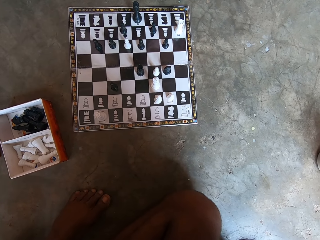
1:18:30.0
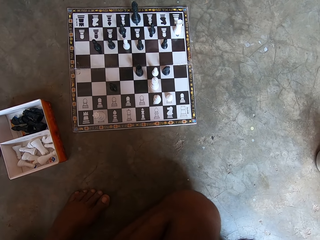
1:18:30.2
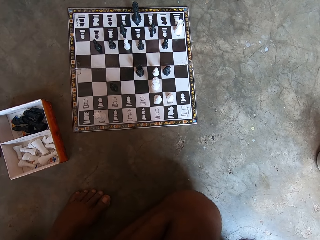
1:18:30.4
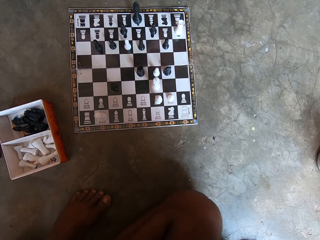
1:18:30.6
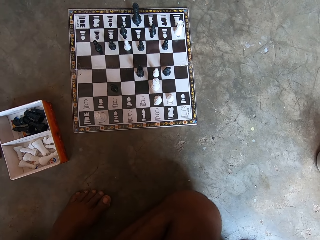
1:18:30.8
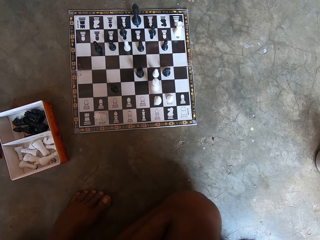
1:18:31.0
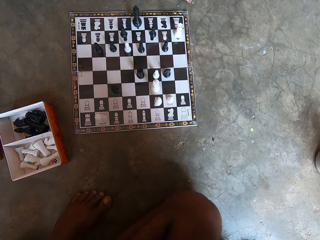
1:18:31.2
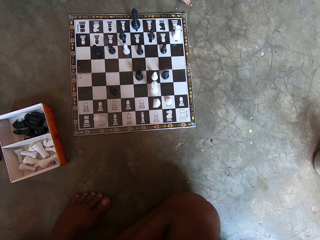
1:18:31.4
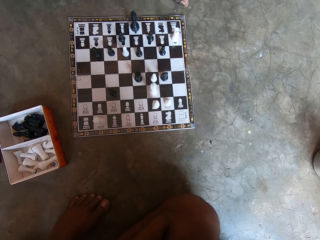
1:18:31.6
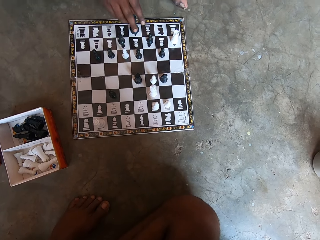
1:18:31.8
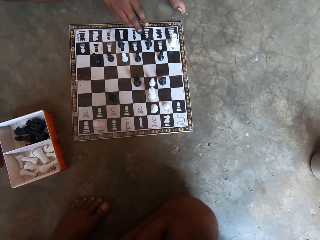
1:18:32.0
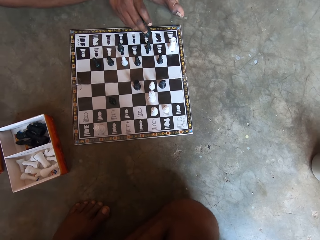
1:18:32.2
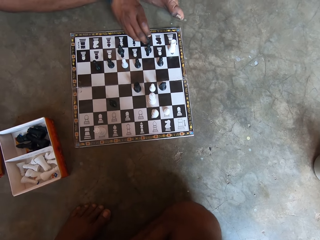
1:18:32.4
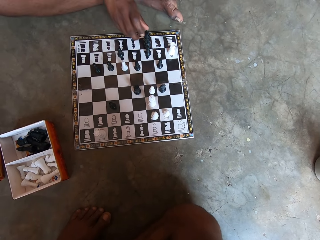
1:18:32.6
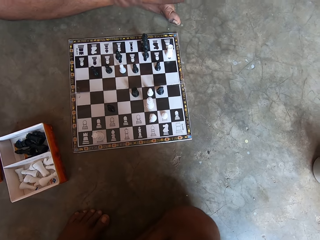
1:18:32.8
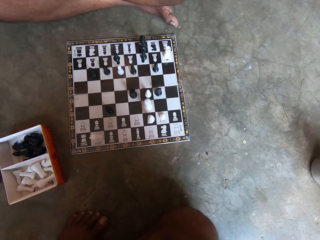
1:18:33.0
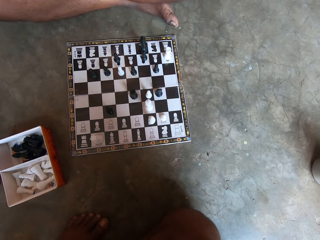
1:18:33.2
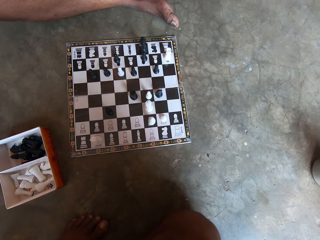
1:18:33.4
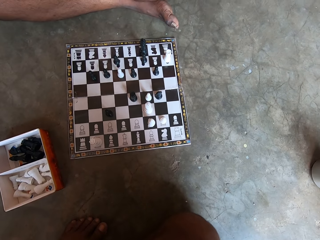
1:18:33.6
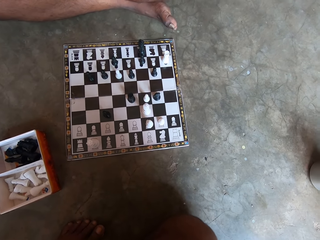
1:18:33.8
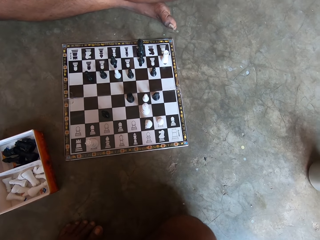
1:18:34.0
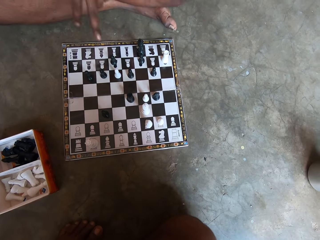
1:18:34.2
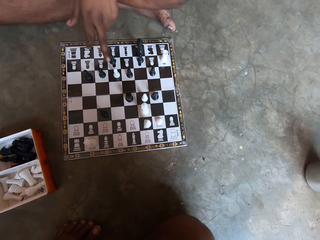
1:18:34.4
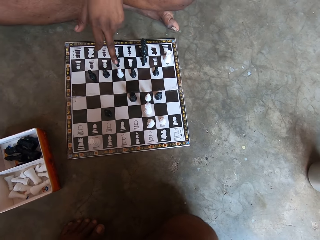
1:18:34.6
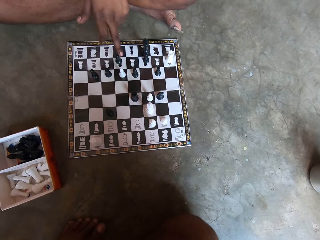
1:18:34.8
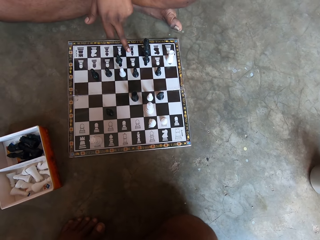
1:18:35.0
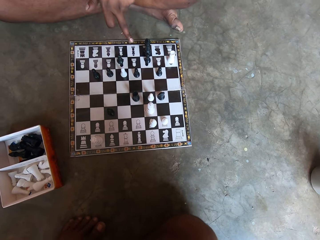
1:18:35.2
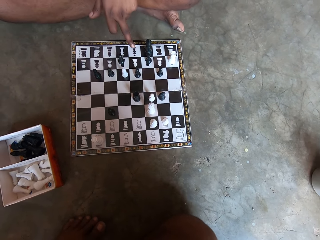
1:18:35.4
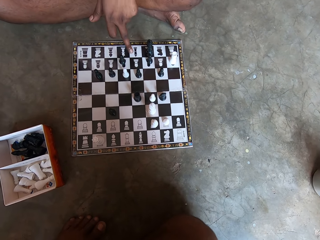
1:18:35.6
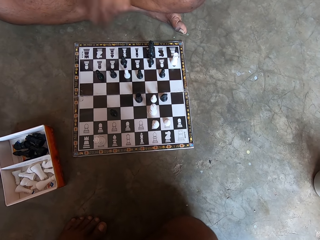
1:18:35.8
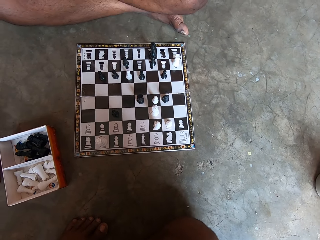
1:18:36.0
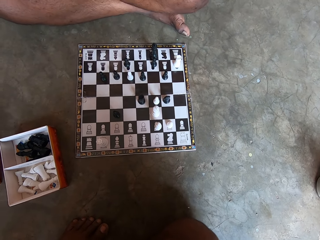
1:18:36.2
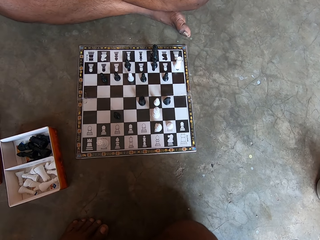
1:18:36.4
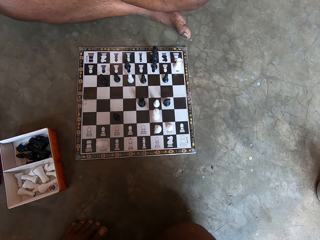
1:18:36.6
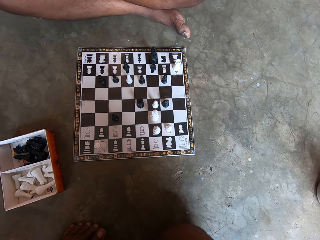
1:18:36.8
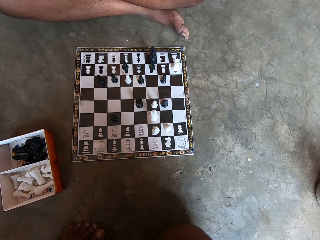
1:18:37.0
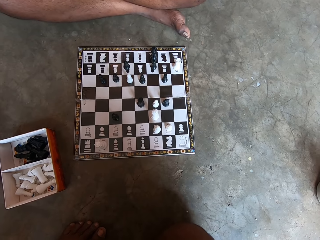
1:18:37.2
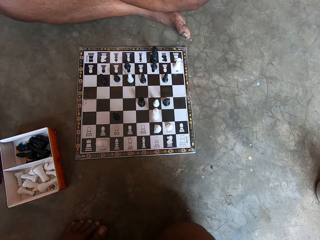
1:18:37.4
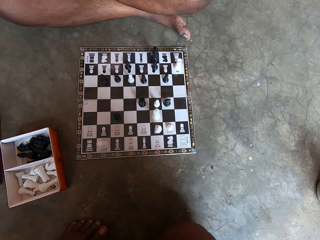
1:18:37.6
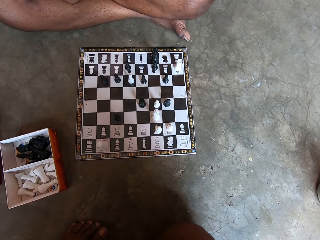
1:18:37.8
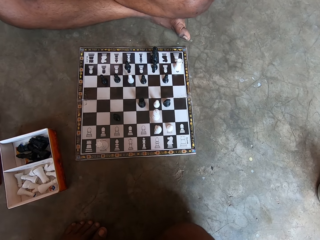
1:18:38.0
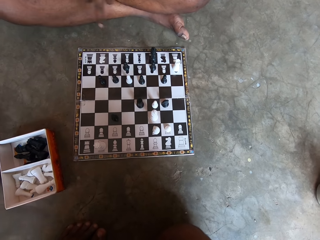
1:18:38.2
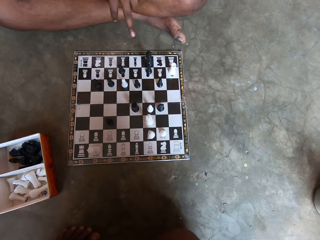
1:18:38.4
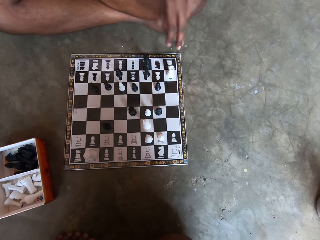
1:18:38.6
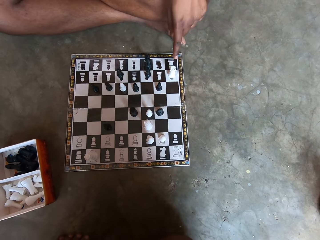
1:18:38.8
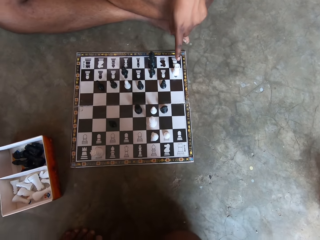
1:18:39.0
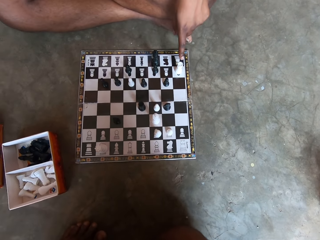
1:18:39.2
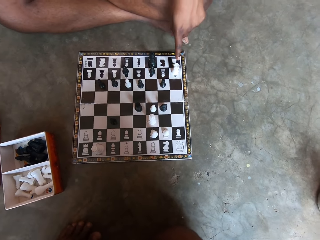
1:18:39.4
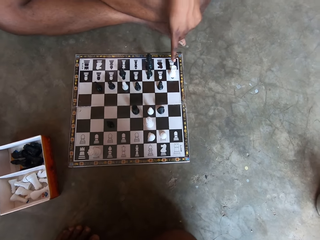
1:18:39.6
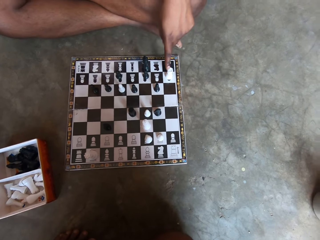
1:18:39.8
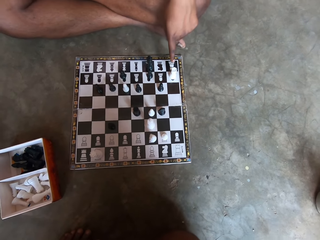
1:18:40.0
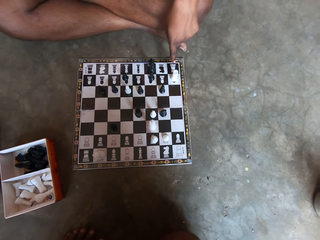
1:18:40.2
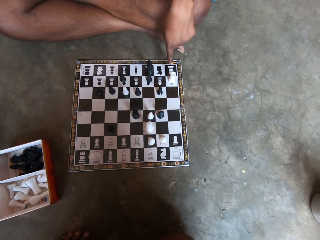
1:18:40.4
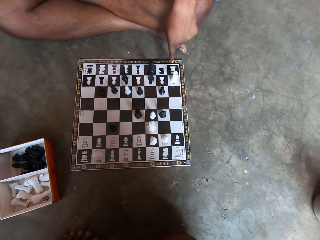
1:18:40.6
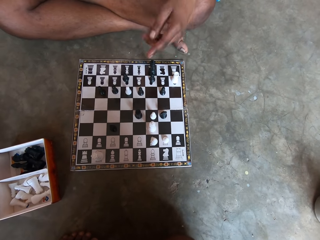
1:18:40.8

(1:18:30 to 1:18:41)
A man moves a king on the chessboard. He points at the chessboard.

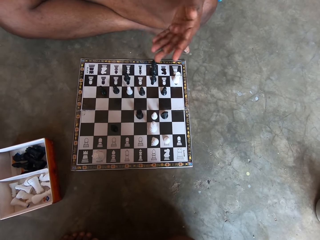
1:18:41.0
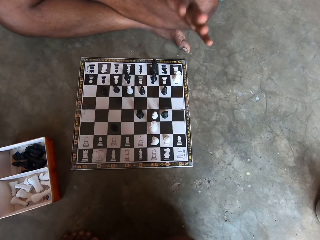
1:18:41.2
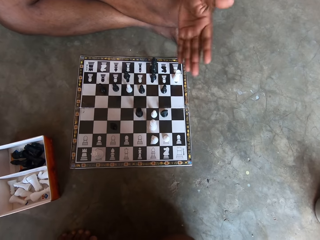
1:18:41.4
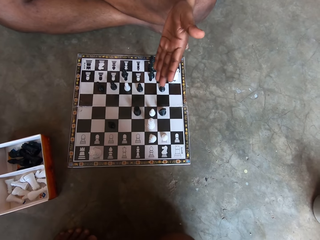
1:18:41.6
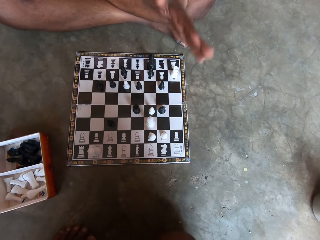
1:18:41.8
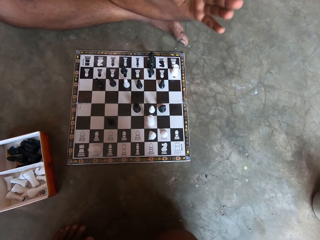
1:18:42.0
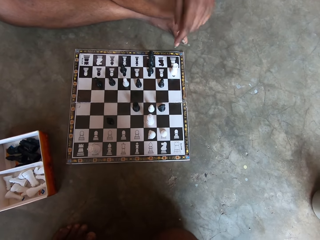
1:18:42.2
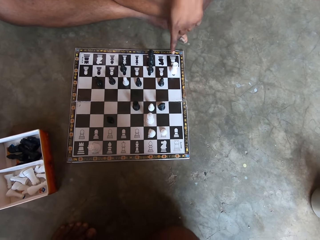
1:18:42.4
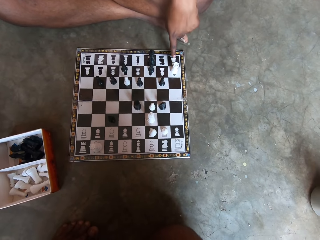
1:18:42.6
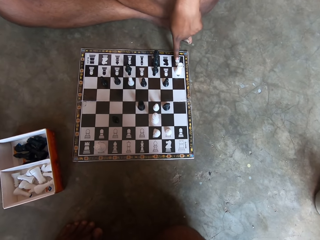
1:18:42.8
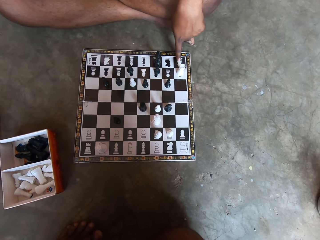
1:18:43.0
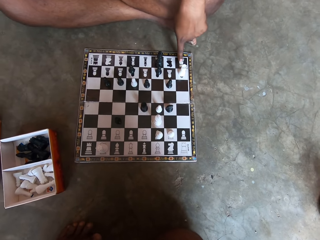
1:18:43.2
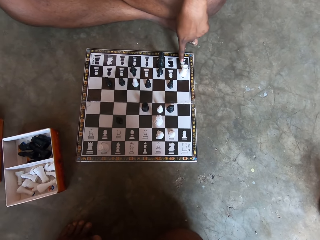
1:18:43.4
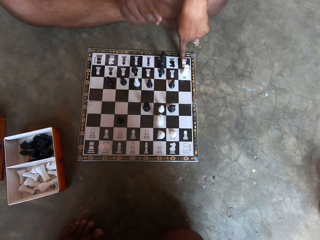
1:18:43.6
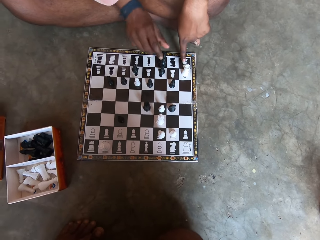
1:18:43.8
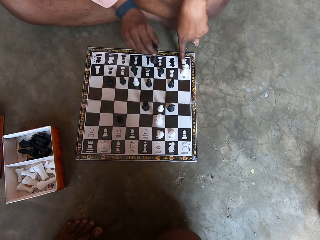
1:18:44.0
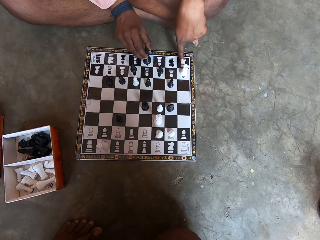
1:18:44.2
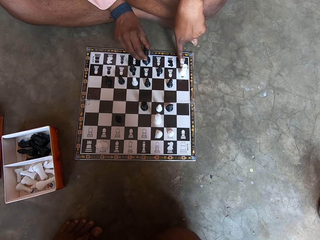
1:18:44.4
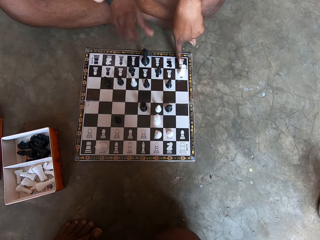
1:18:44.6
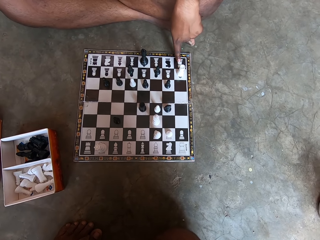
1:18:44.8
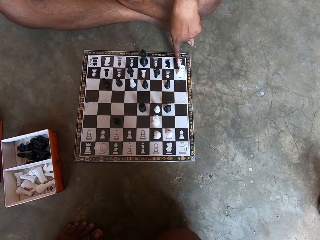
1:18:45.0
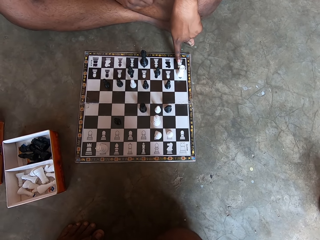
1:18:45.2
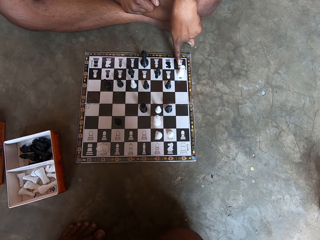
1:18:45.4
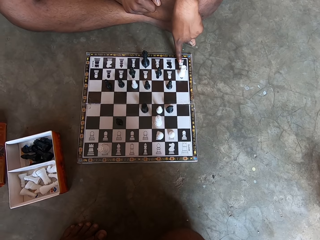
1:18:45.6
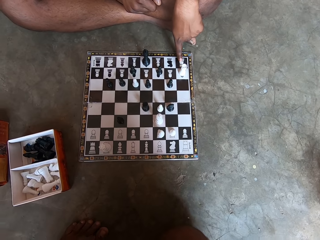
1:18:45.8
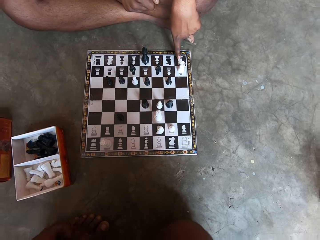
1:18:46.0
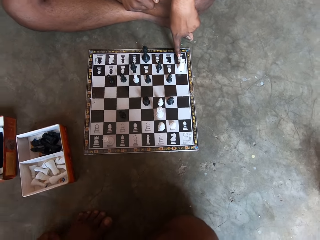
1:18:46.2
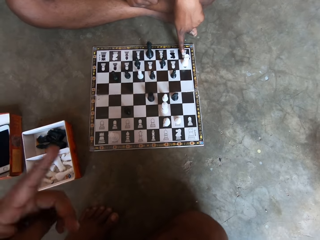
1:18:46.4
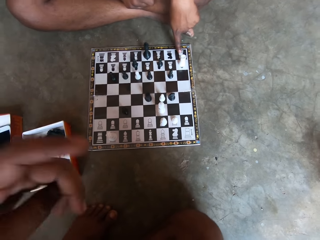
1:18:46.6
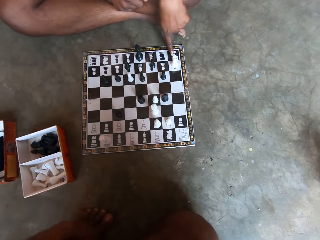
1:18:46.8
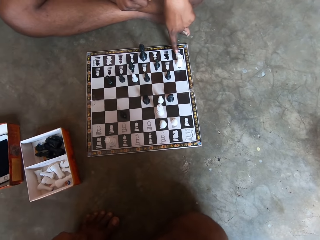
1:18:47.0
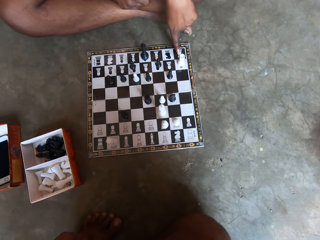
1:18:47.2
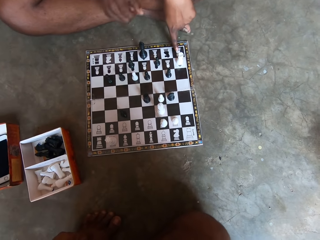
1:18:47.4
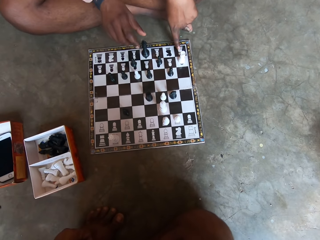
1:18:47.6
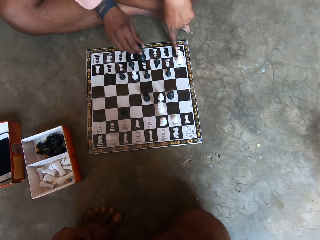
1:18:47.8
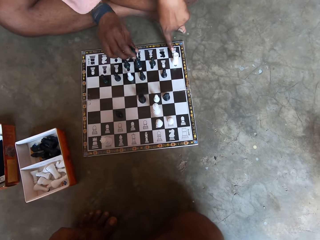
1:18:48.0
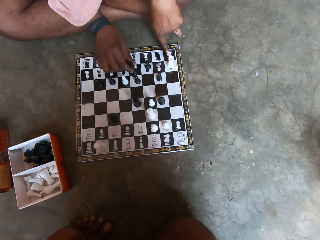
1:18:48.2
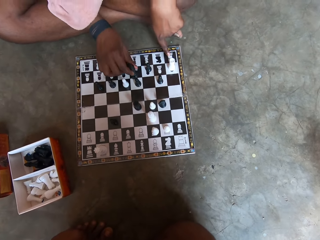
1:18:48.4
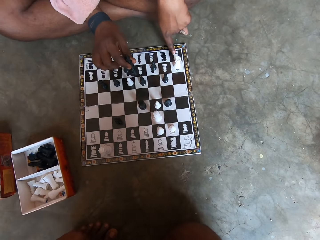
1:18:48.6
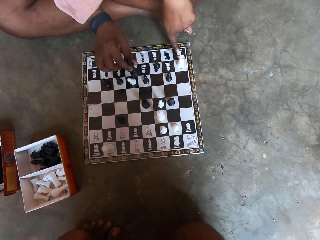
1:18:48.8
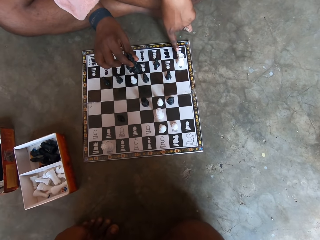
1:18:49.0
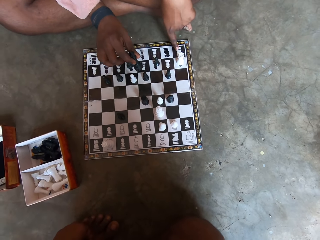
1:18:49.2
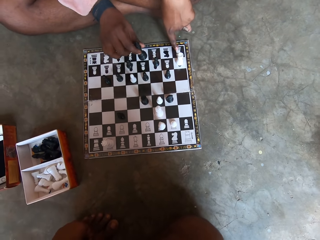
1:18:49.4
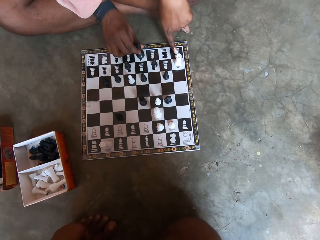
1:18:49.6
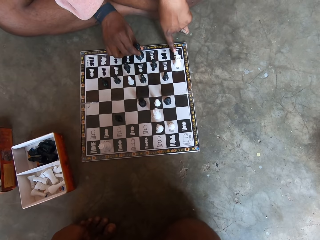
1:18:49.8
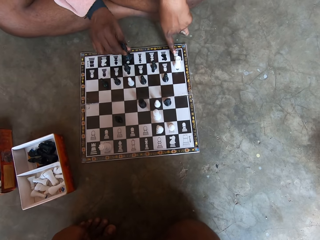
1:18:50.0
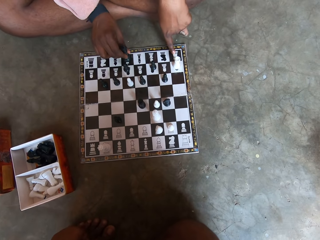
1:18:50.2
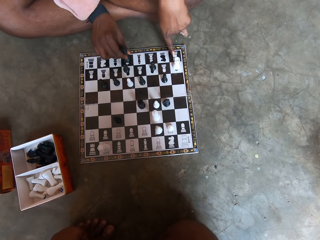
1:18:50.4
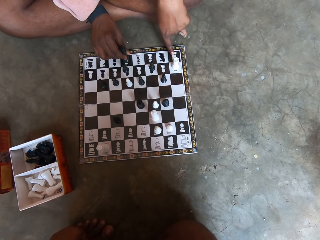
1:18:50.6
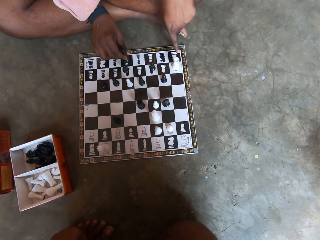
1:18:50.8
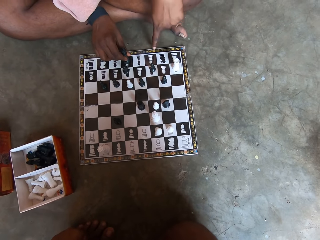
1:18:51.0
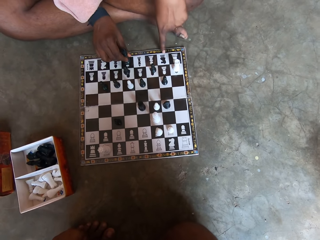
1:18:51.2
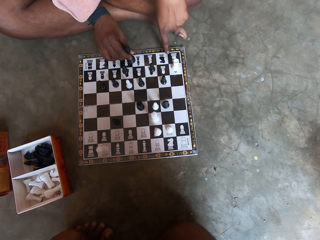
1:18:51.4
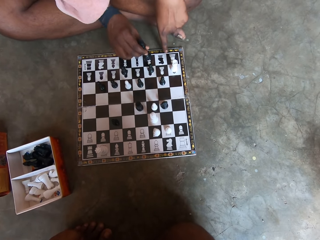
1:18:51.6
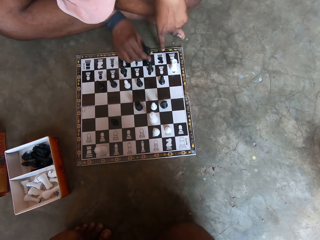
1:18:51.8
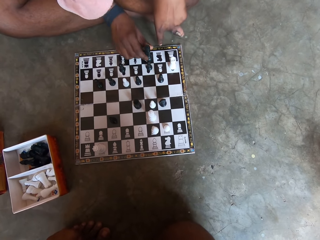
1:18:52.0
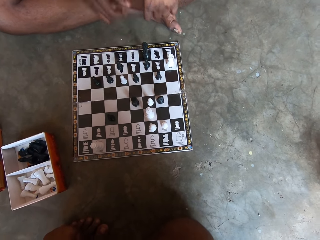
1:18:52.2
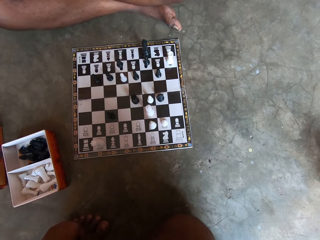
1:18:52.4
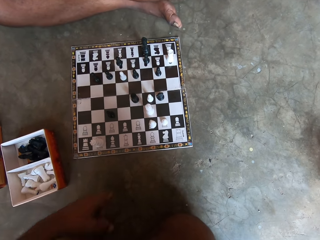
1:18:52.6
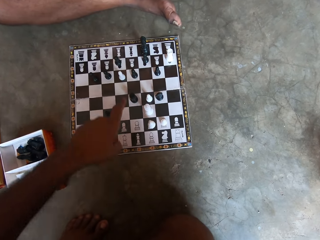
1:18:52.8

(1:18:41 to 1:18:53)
A man moves a king on the chessboard. The camera wearer points. The man moves the king forward on the chessboard. He moves the chess piece to the right on the chessboard. He moves the chess piece backwards on the chessboard. He moves the chess piece to the right on the chessboard. He moves the chess piece to the left on the chessboard.
